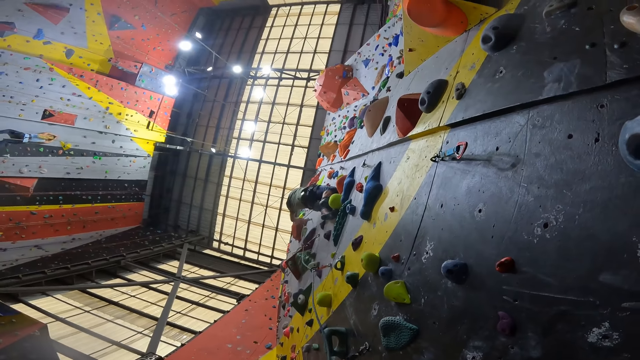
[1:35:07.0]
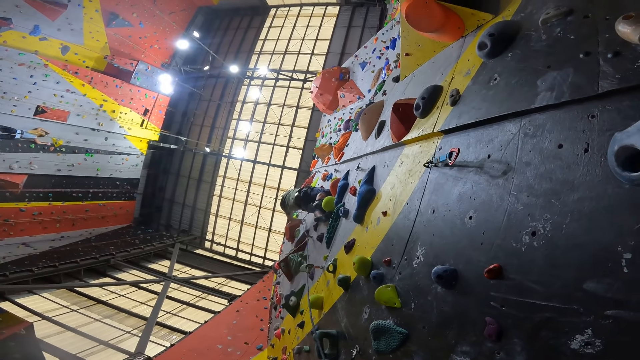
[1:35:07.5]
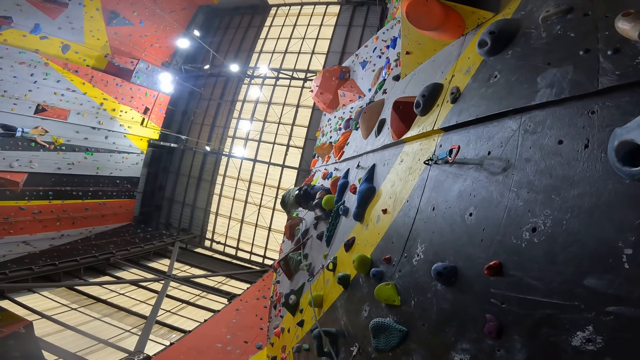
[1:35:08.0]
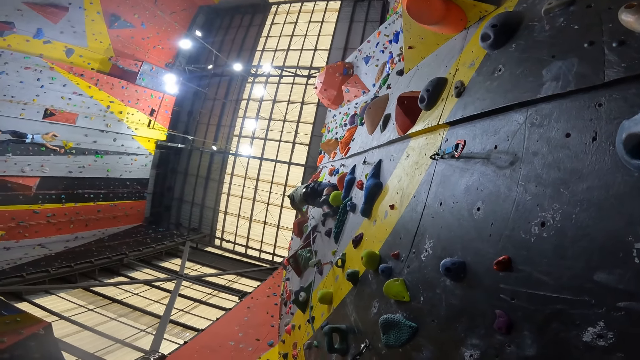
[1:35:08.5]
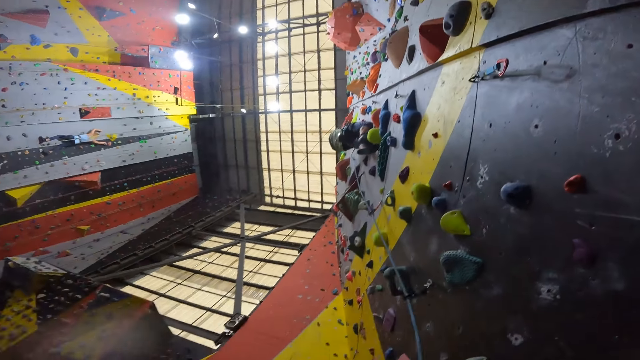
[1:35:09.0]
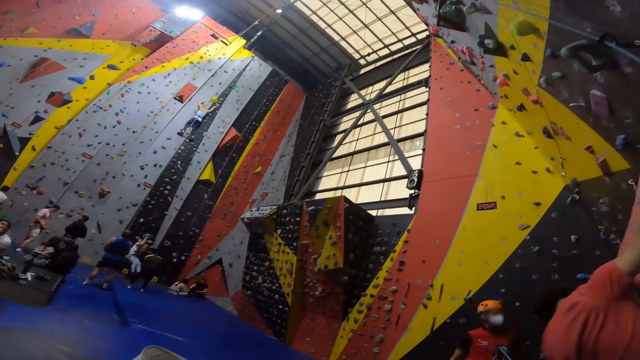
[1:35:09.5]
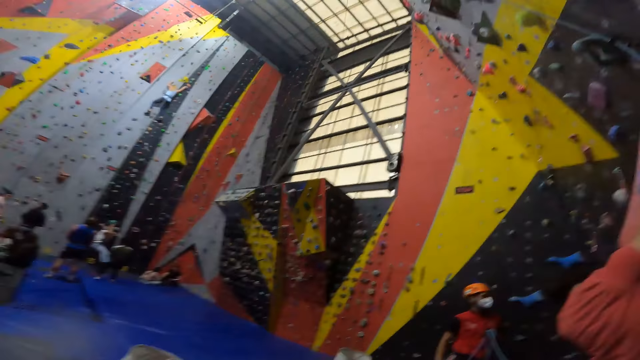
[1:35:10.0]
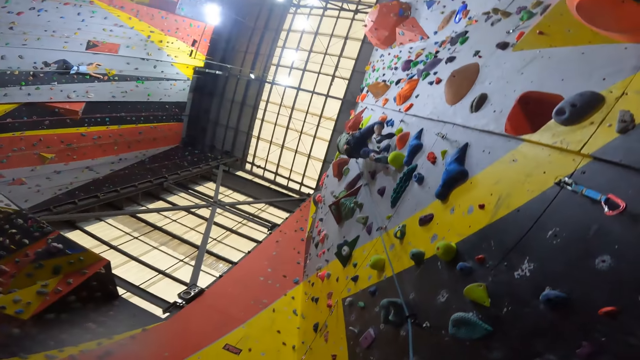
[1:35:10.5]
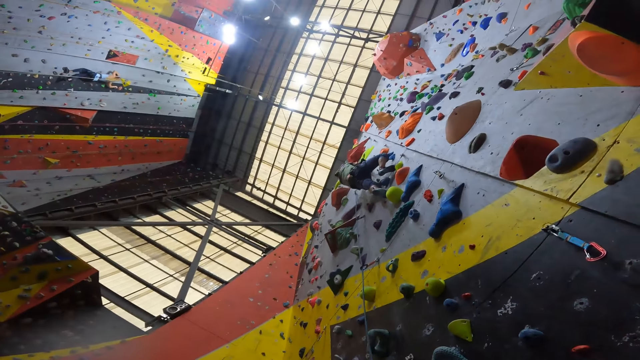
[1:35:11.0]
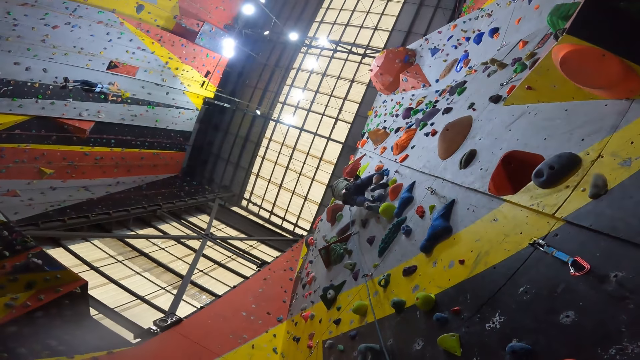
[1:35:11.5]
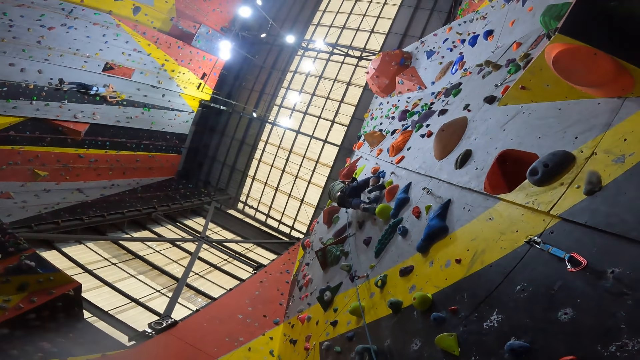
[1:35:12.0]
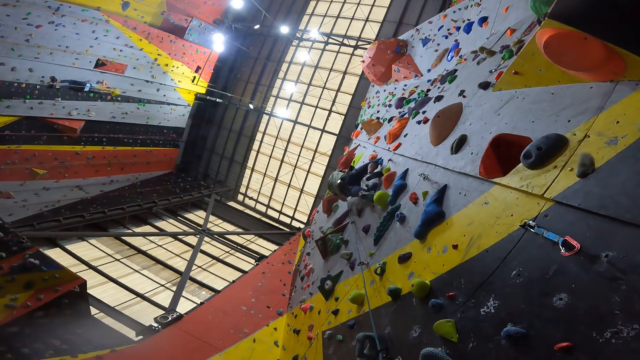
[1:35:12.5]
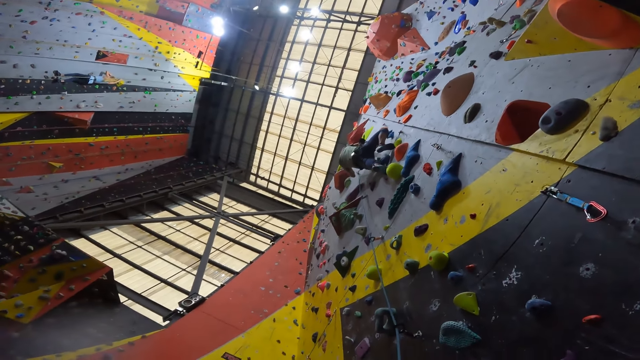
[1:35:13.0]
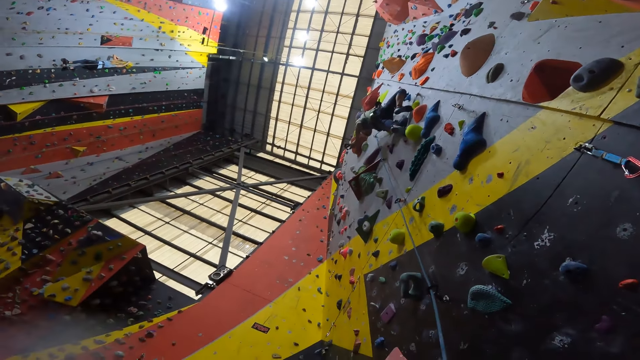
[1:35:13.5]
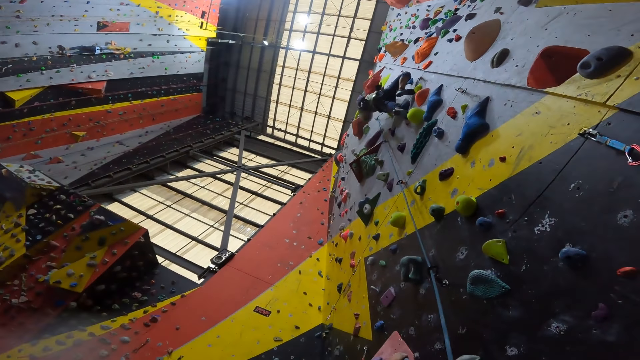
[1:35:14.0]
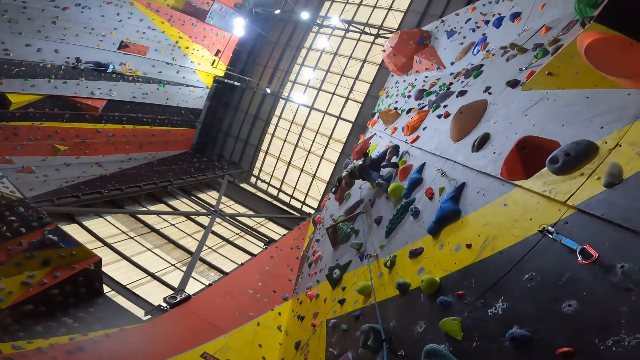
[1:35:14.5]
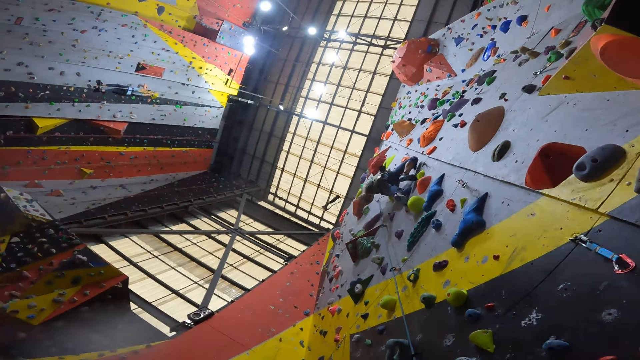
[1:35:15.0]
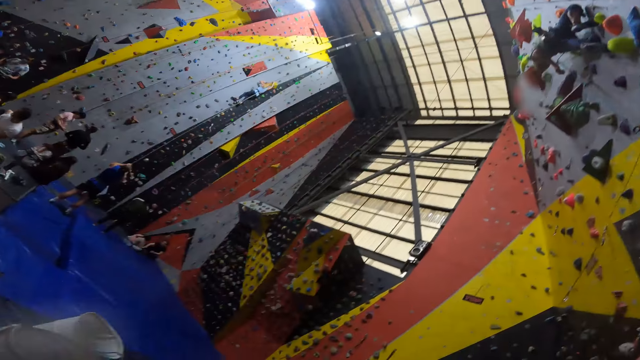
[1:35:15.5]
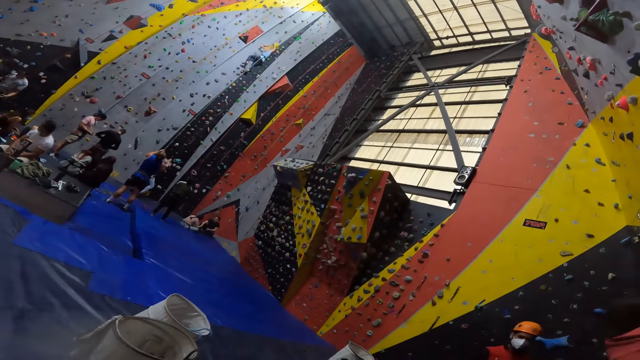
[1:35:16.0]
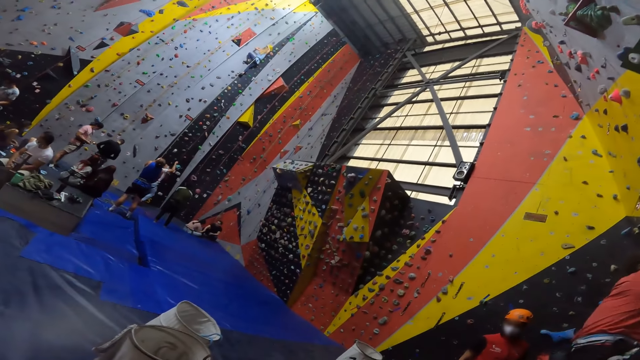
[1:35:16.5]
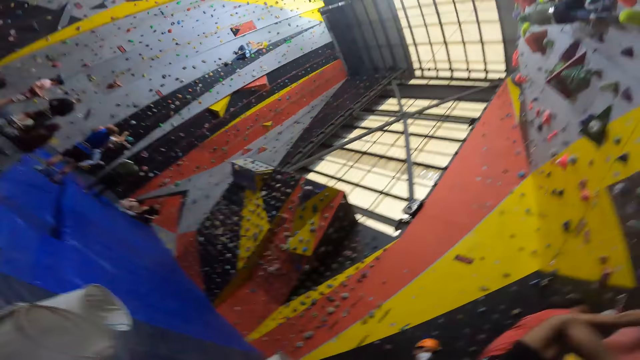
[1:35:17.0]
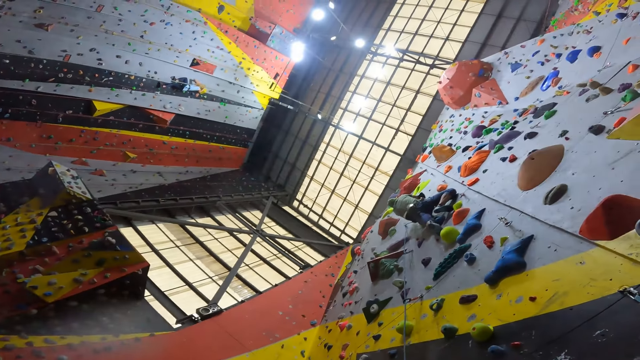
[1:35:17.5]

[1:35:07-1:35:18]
The camera wearer looks around. They look at a man climbing on the climbing wall. The man drops something. The camera wearer looks around.

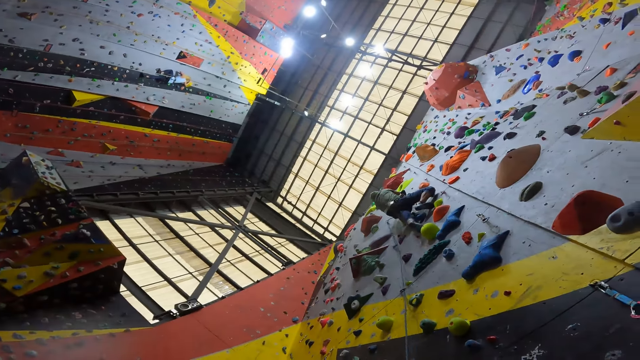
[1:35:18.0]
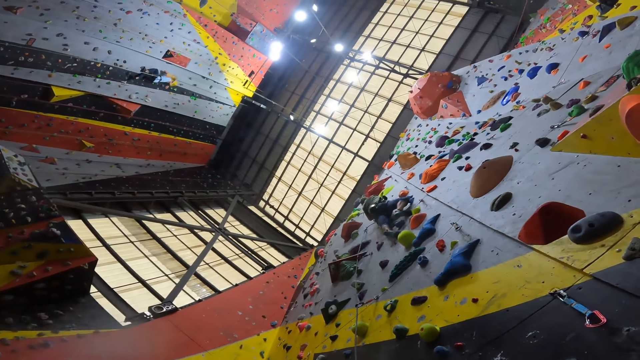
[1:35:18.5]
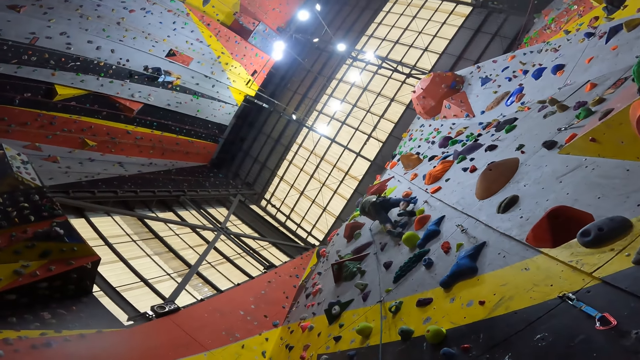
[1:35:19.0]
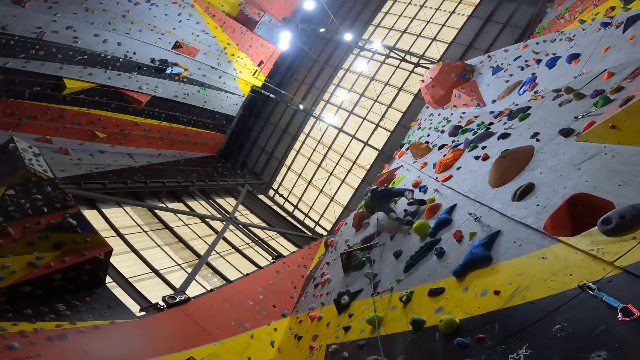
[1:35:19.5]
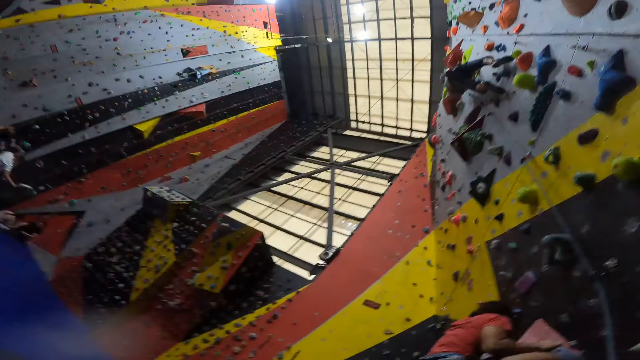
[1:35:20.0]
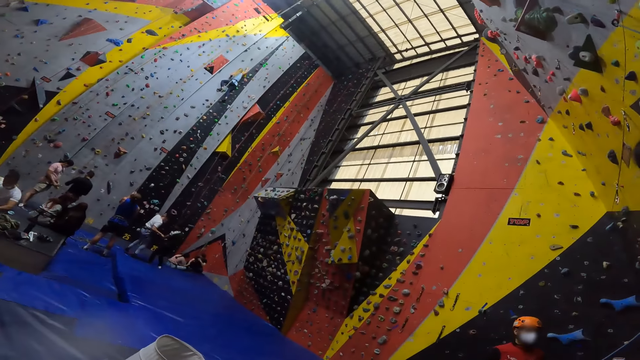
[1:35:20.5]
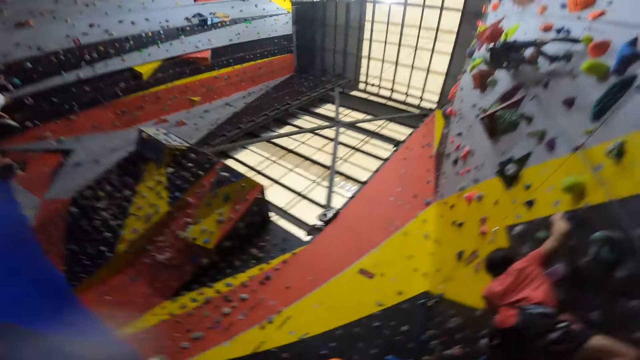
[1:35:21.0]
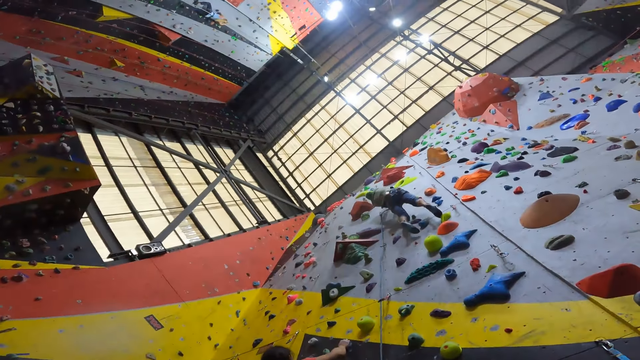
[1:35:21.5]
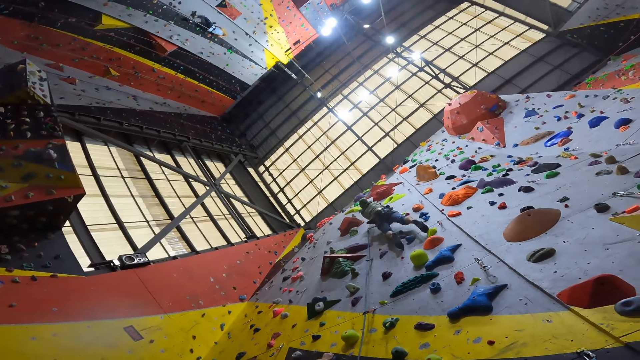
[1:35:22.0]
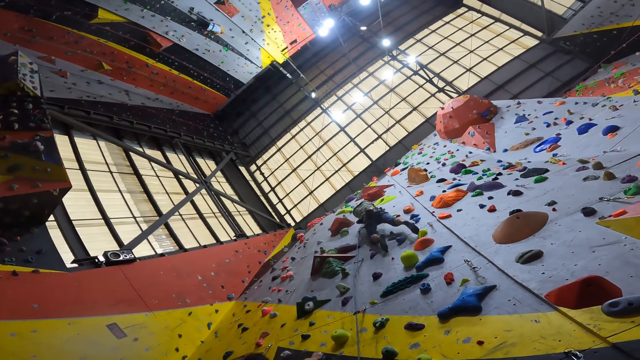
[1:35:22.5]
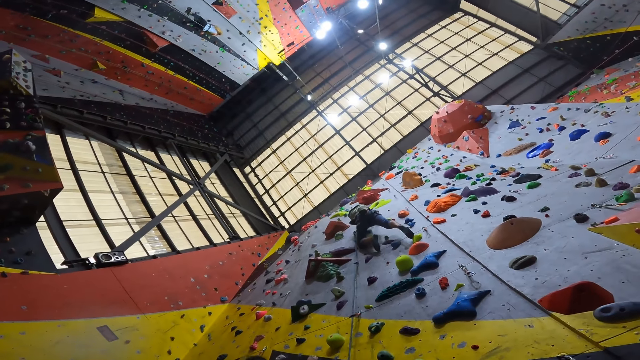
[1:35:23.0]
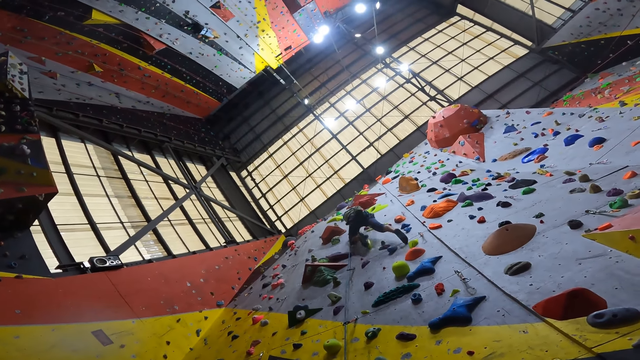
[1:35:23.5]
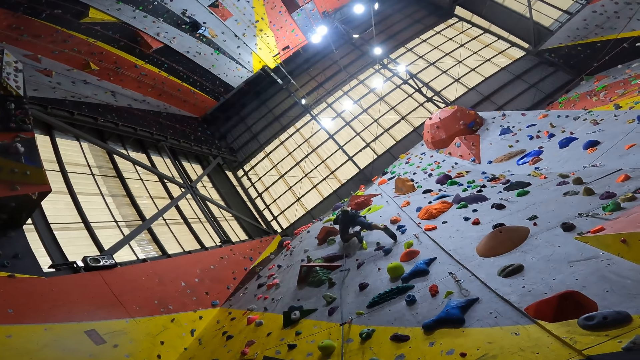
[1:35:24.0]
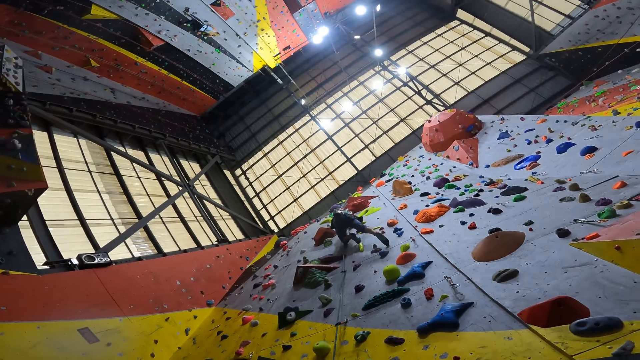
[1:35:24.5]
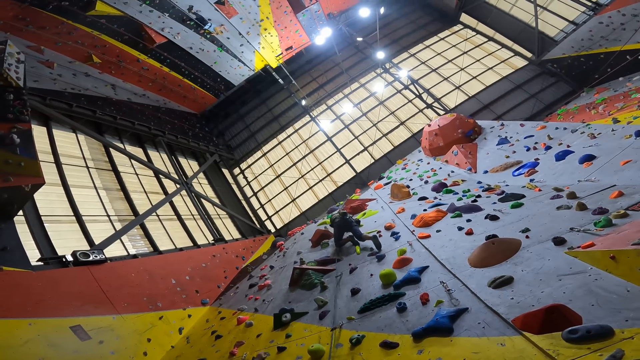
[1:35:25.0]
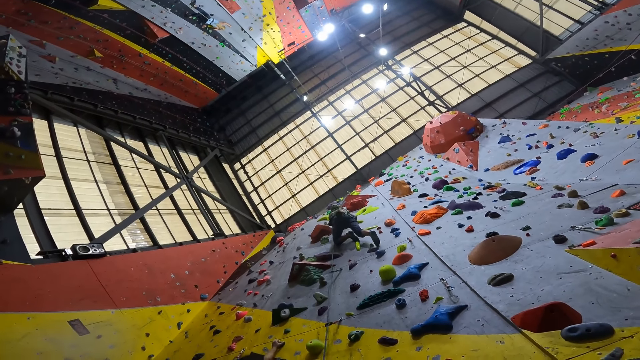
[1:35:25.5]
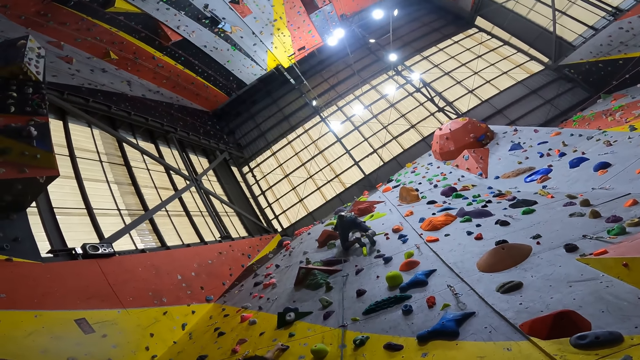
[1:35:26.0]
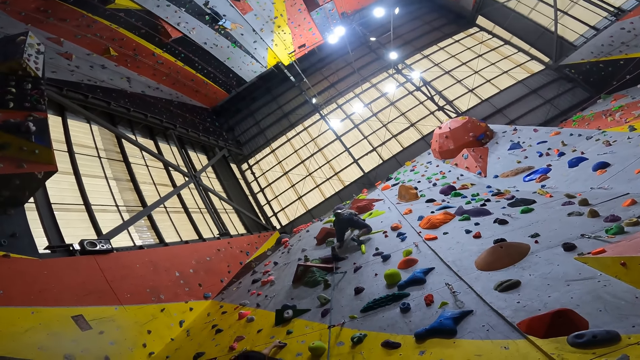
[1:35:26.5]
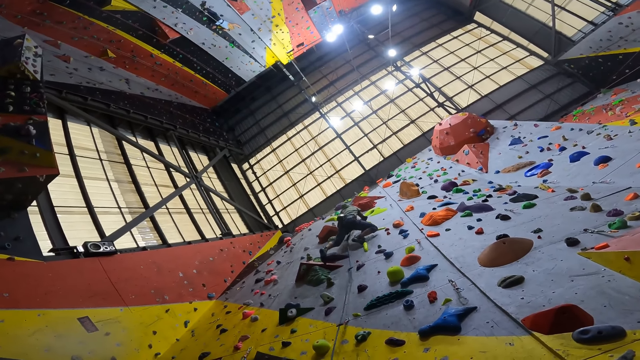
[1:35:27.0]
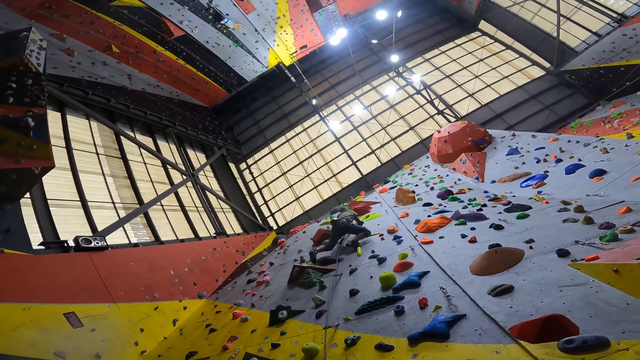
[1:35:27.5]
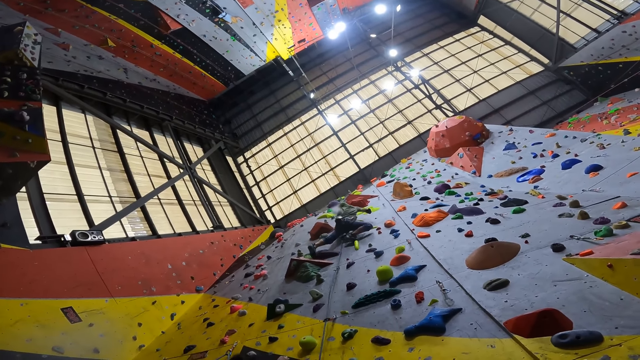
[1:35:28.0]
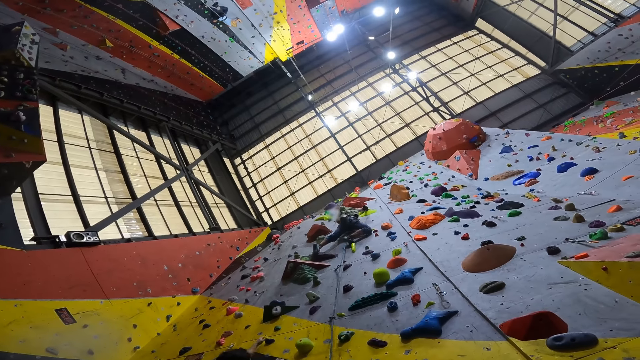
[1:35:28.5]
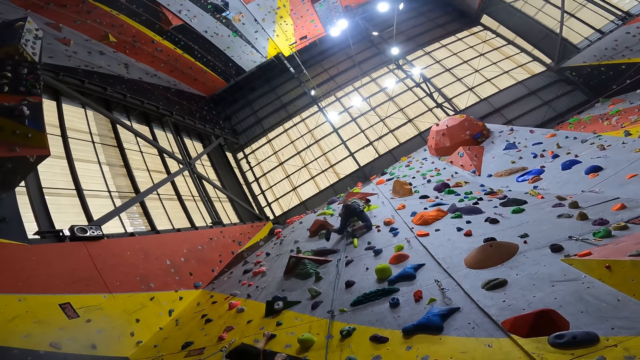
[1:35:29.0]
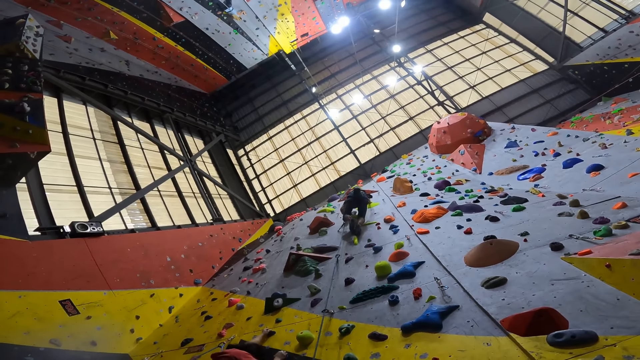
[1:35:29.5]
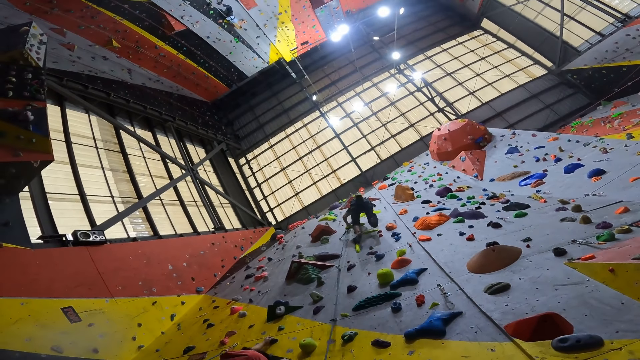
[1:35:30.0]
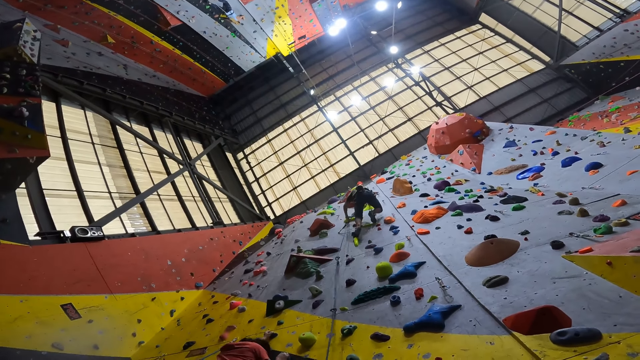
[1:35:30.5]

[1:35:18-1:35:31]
The camera wearer looks at a man climbing on the climbing wall. They look around. They look at the man climbing on the climbing wall. The man climbs the climbing wall. A person climbs the climbing wall.
